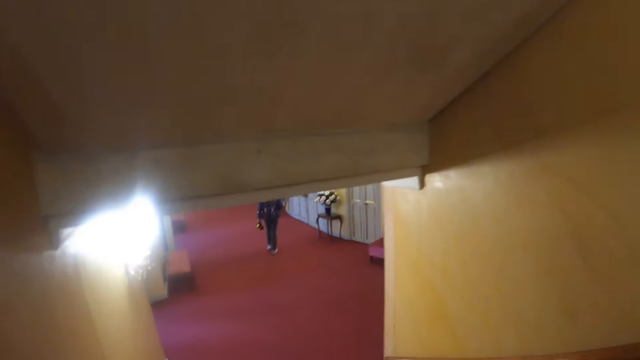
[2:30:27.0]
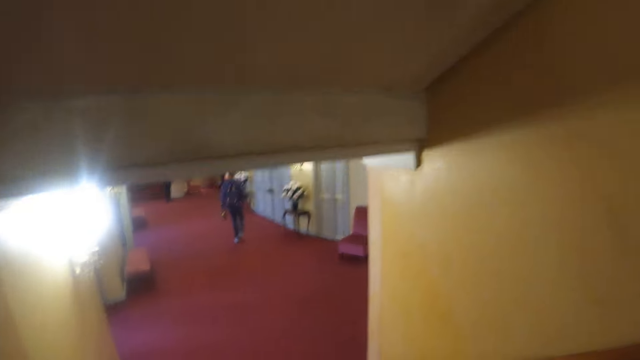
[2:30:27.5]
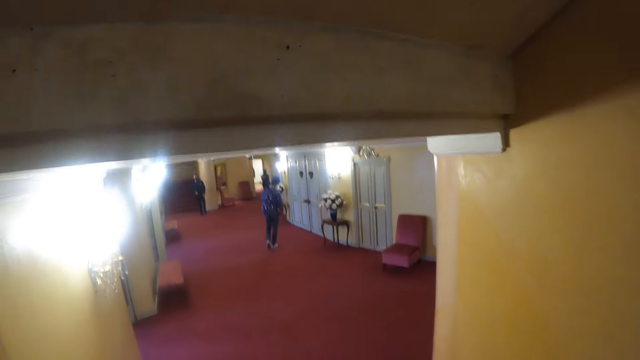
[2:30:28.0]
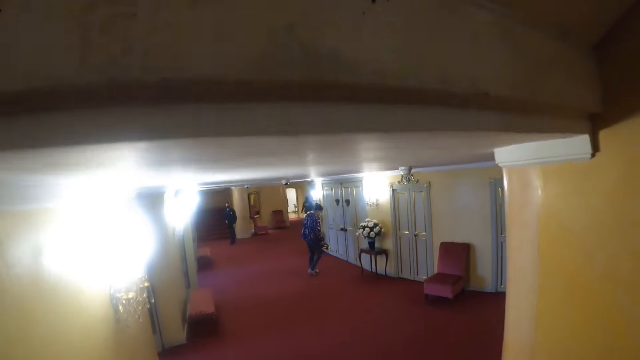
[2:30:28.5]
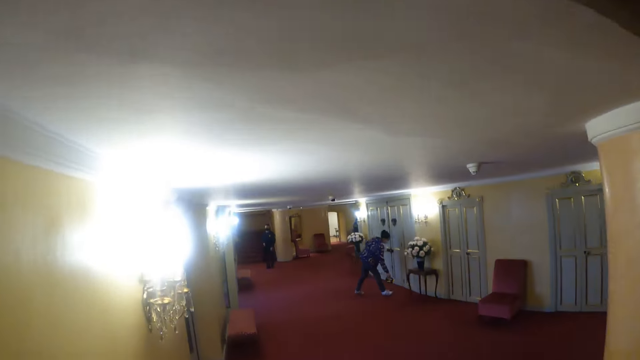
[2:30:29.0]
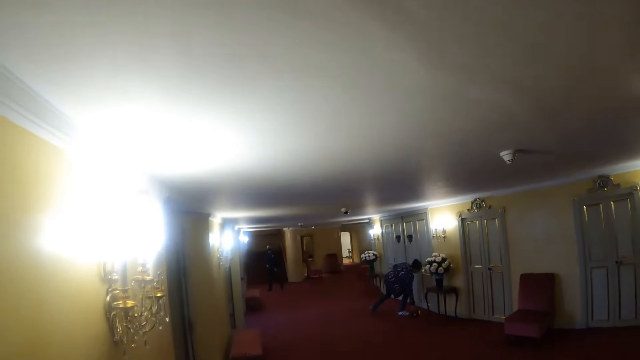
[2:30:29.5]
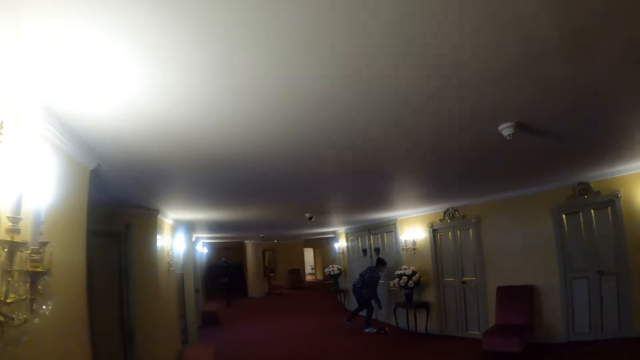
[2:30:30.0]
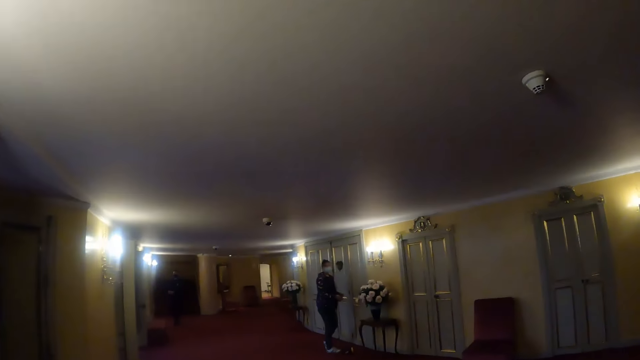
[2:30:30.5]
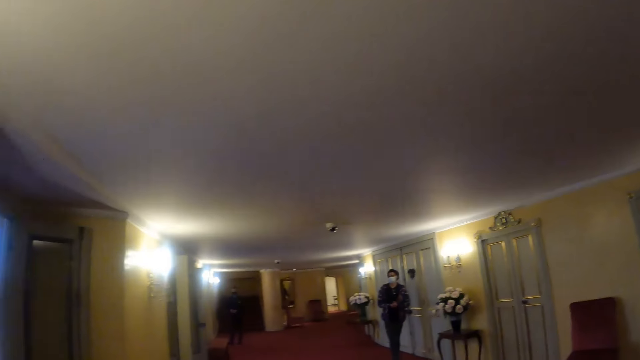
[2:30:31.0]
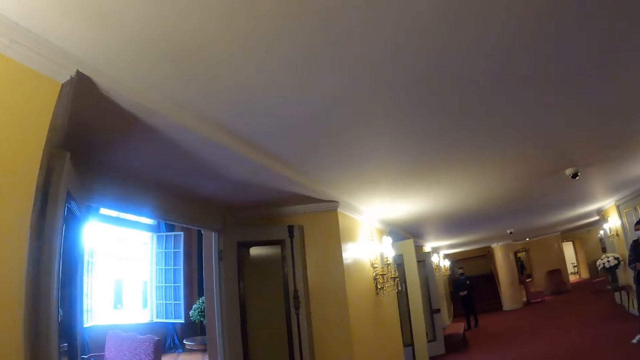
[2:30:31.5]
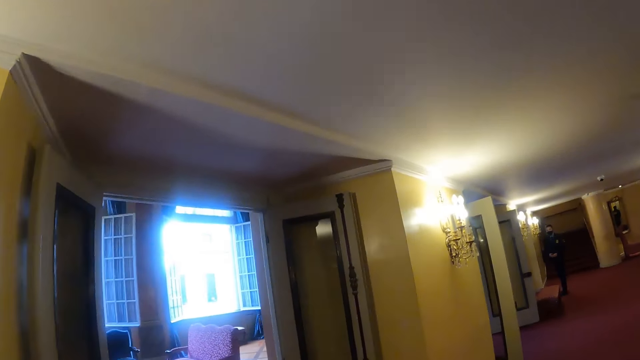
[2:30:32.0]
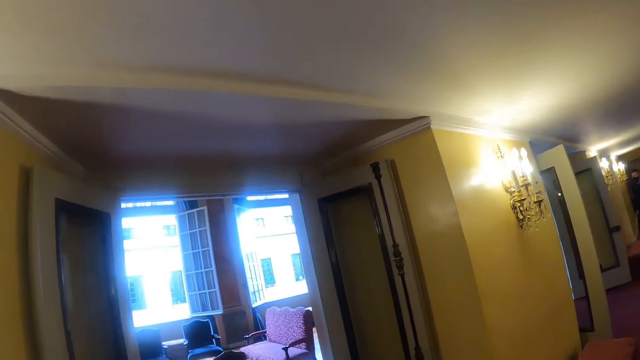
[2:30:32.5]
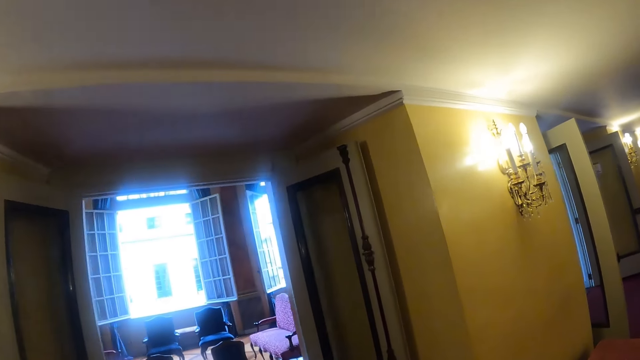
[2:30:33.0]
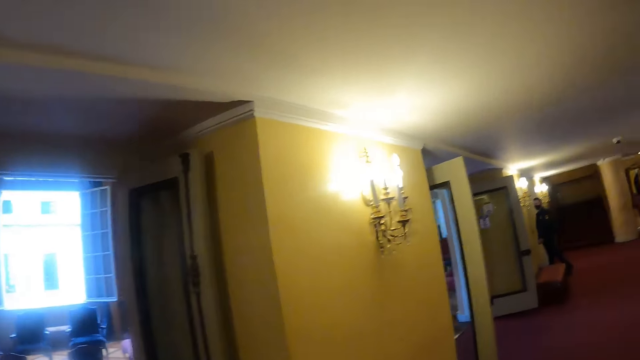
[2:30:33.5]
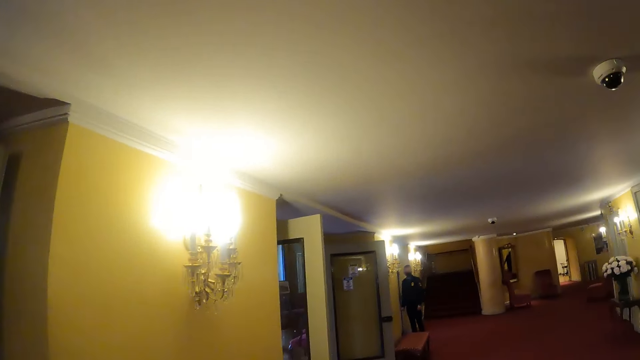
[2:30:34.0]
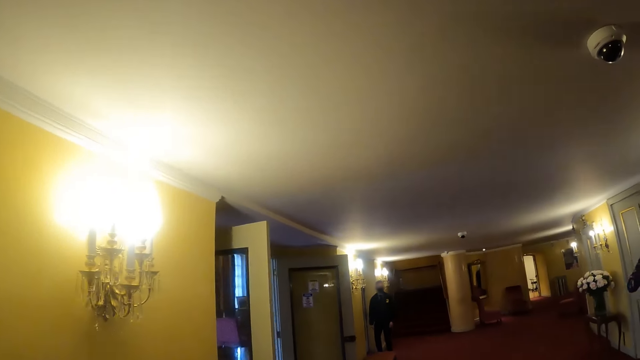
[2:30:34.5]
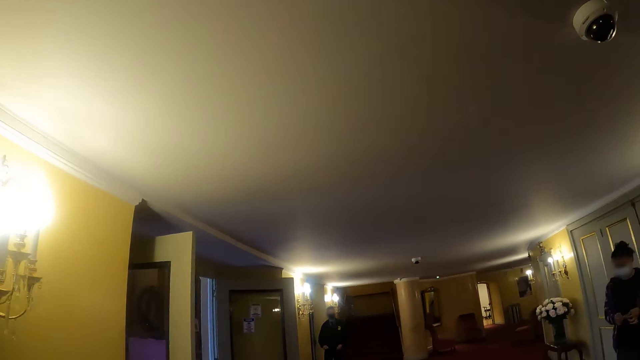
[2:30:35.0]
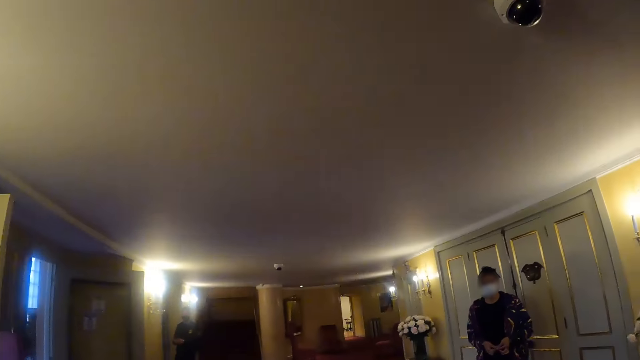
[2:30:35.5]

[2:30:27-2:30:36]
The camera wearer walks around.

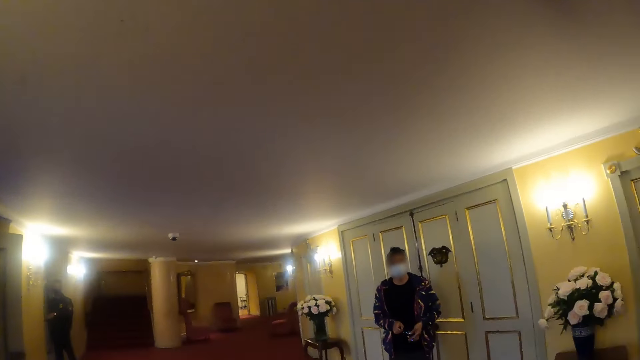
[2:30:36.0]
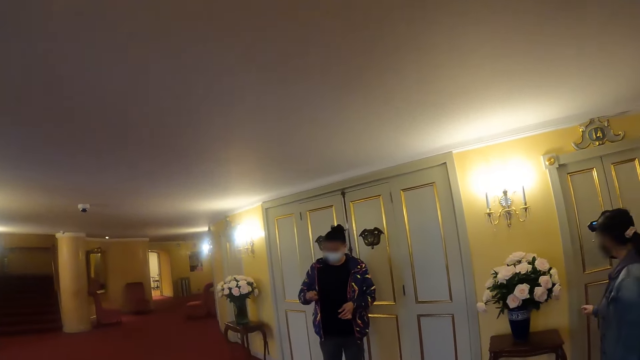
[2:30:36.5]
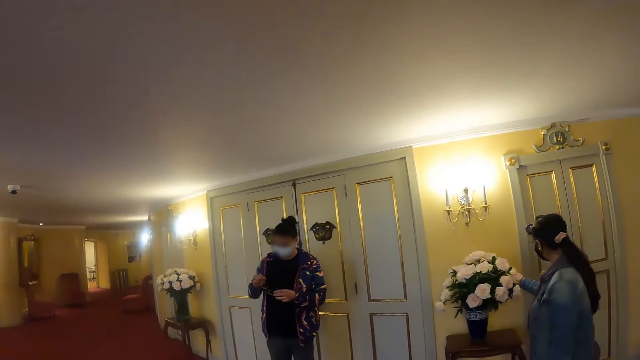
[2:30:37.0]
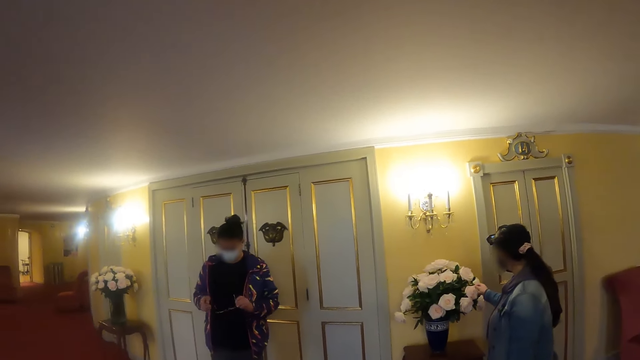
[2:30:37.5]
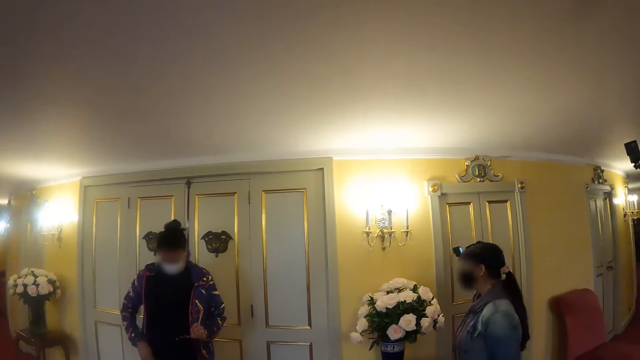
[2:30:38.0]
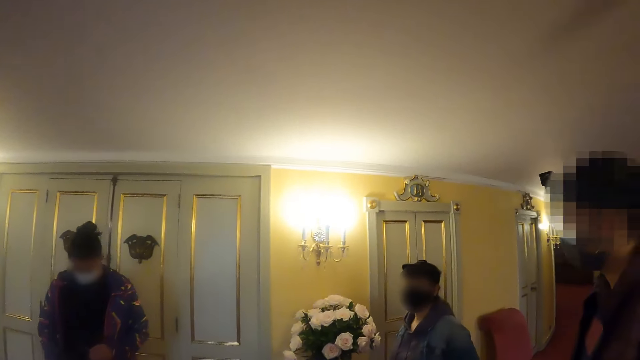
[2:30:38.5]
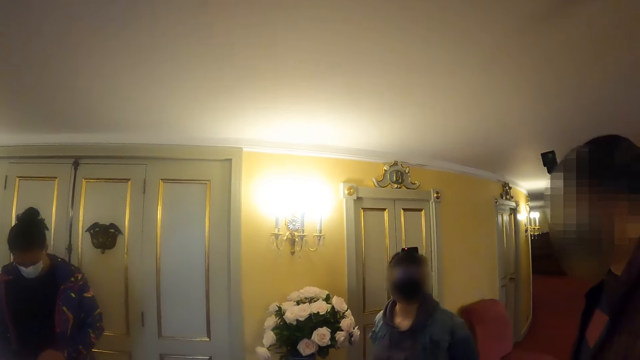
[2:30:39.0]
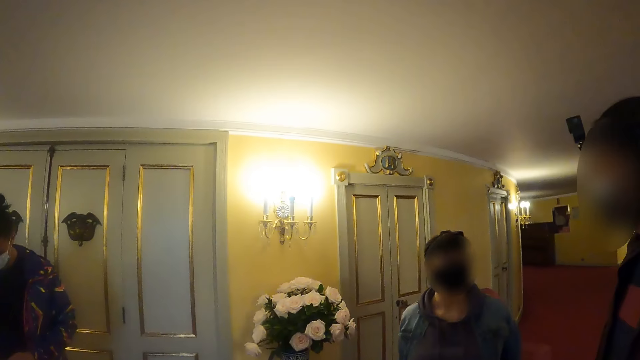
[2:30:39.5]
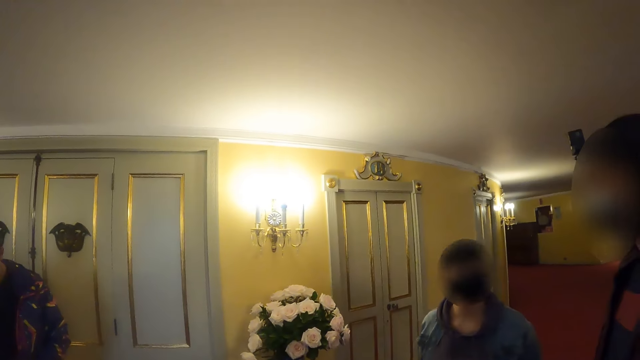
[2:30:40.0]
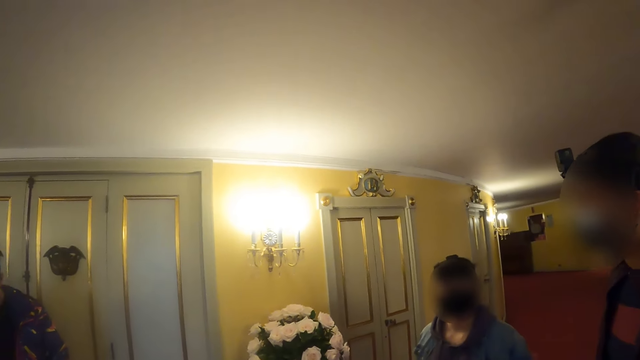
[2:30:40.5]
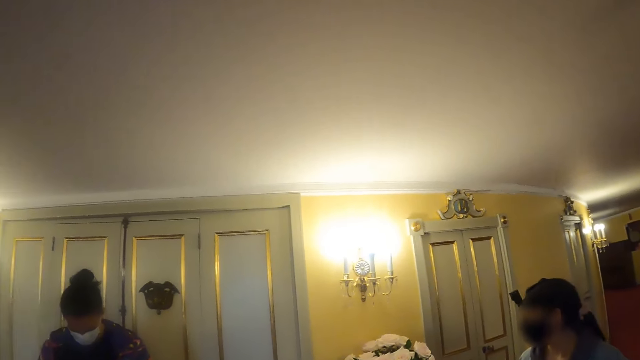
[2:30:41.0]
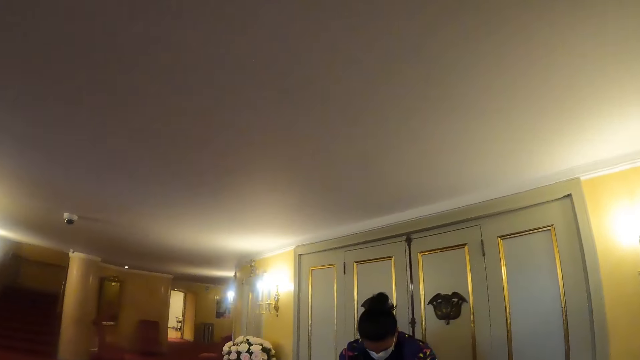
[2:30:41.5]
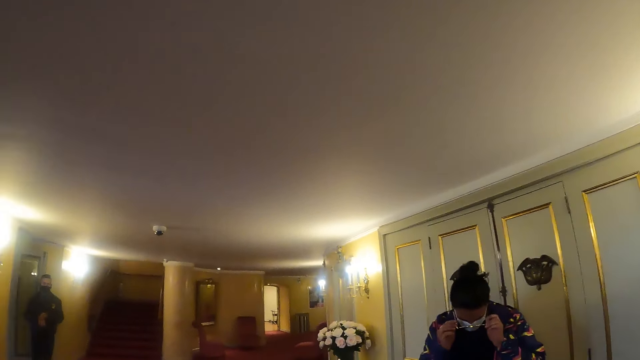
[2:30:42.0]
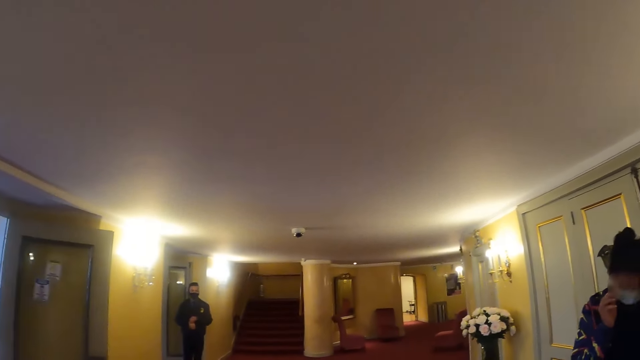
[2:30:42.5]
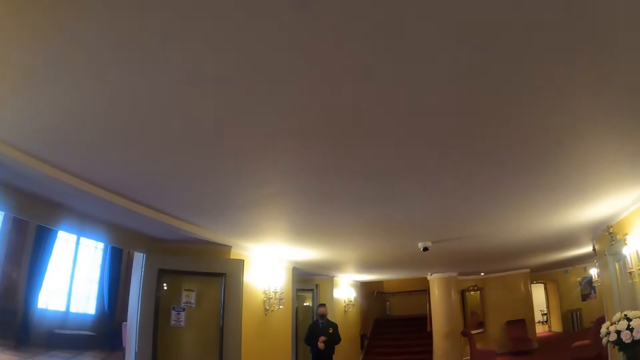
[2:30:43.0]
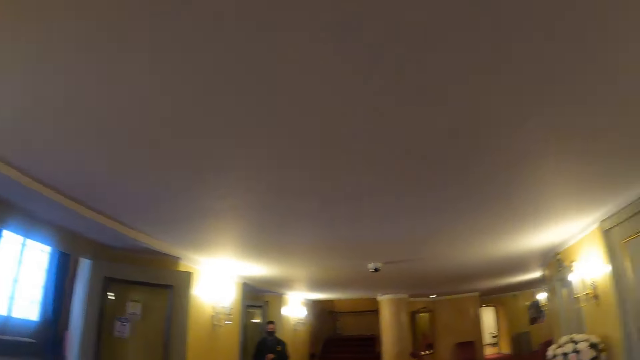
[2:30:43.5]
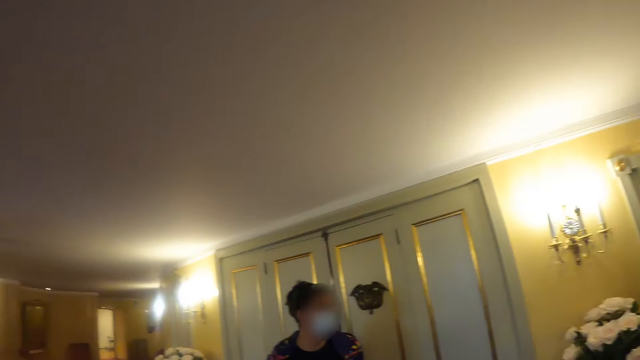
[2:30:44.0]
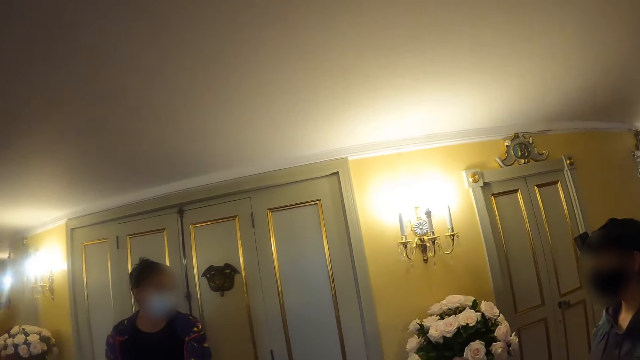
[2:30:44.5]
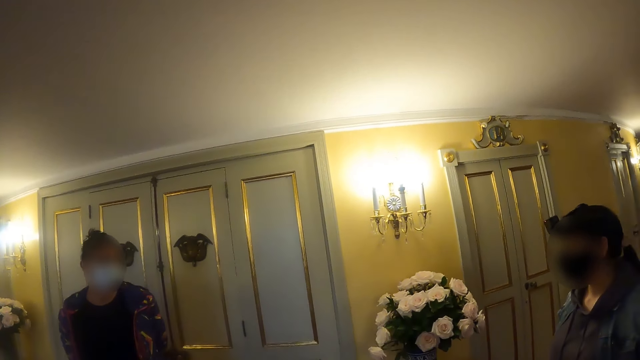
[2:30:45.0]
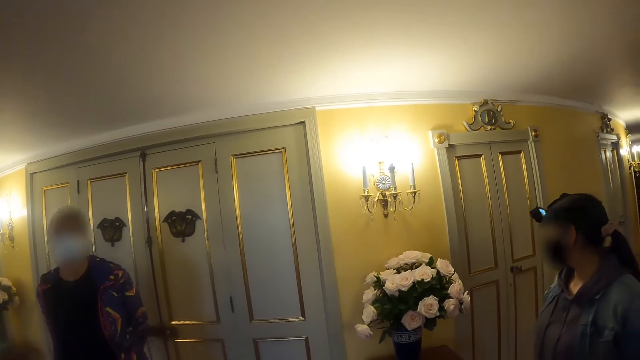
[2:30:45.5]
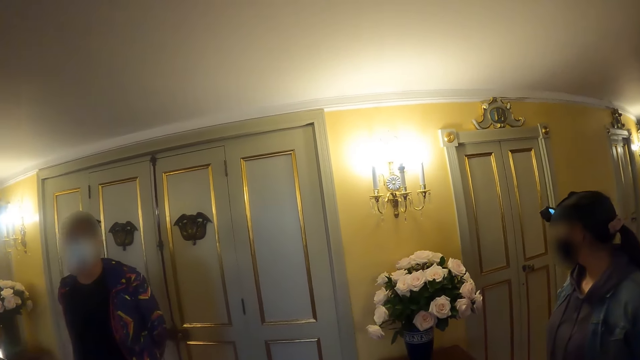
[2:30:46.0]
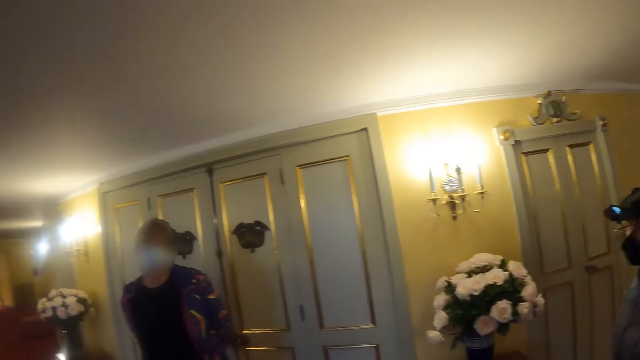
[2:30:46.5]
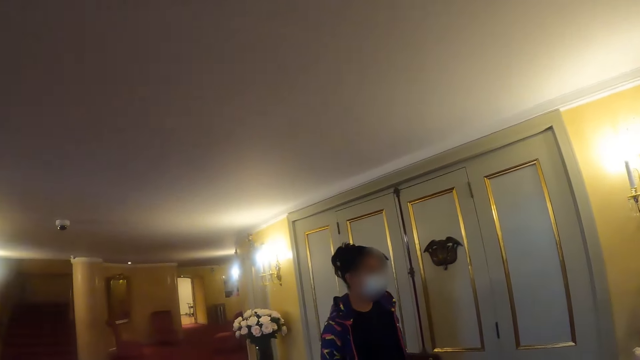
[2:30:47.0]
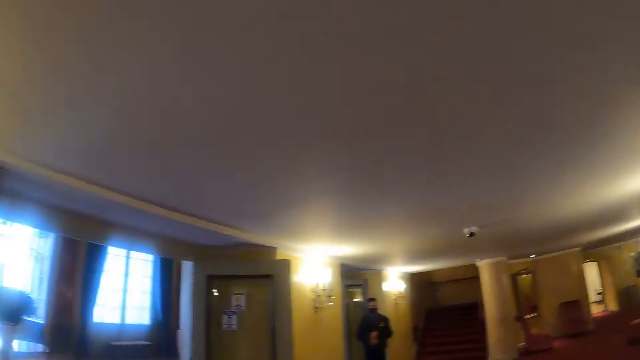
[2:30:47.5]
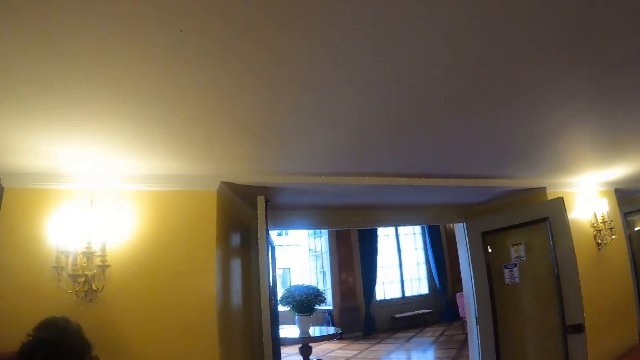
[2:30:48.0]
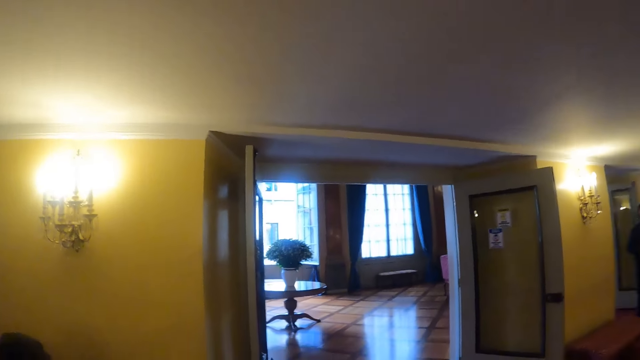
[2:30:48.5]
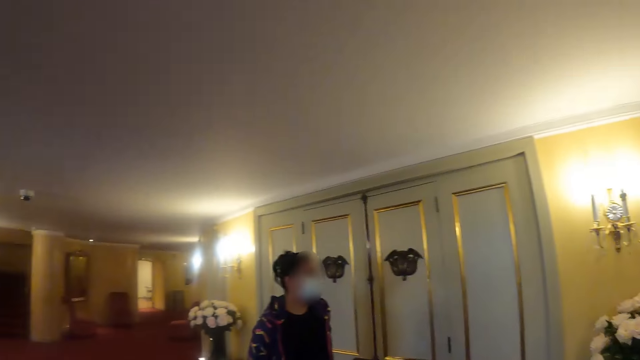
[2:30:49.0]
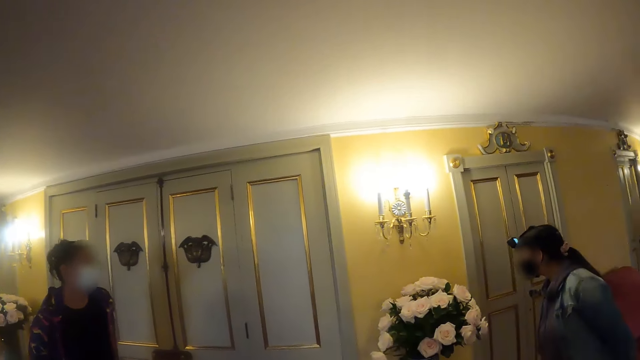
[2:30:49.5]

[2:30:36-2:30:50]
The camera wearer looks around. A woman converses with a man. The camera wearer looks around. The woman looks around. The camera wearer looks around.
